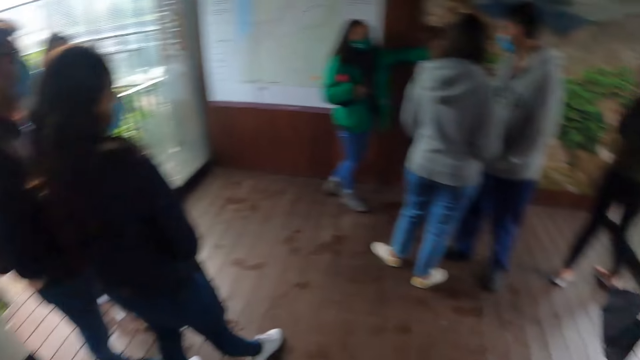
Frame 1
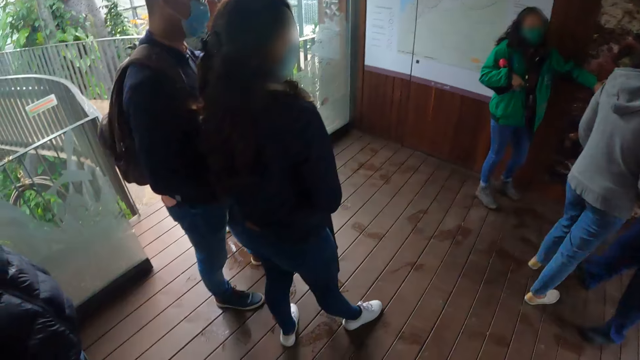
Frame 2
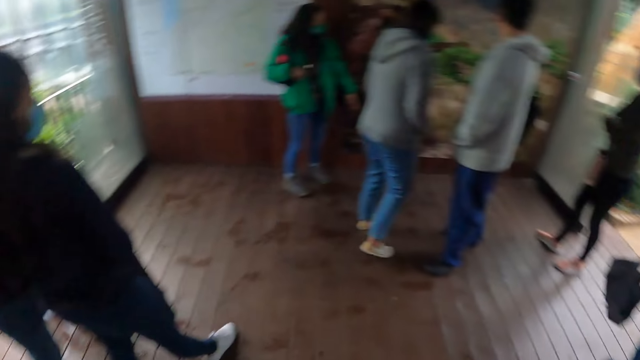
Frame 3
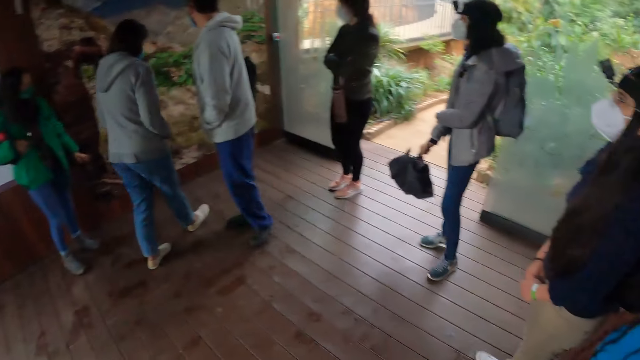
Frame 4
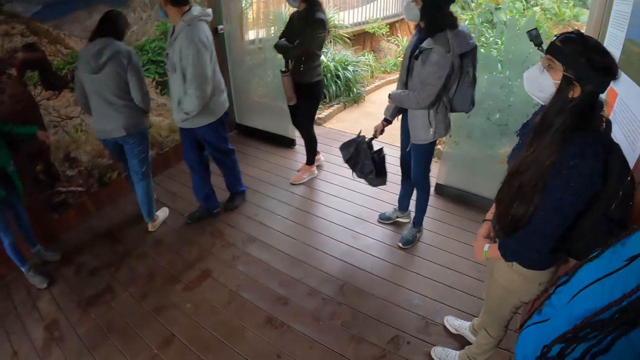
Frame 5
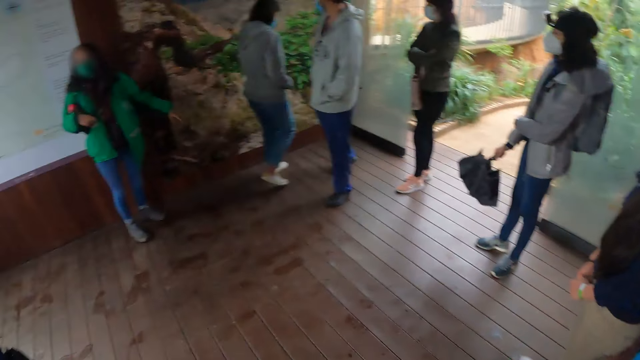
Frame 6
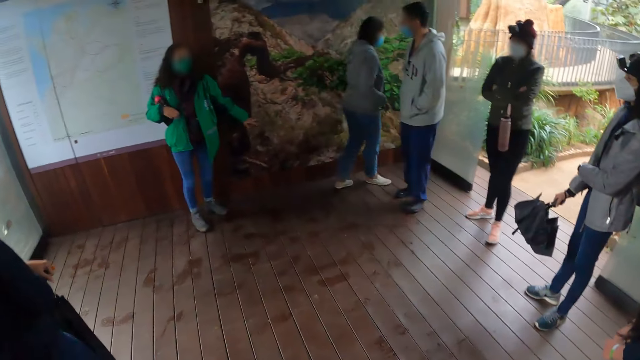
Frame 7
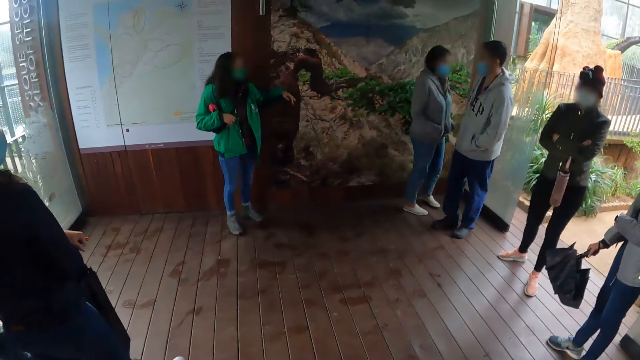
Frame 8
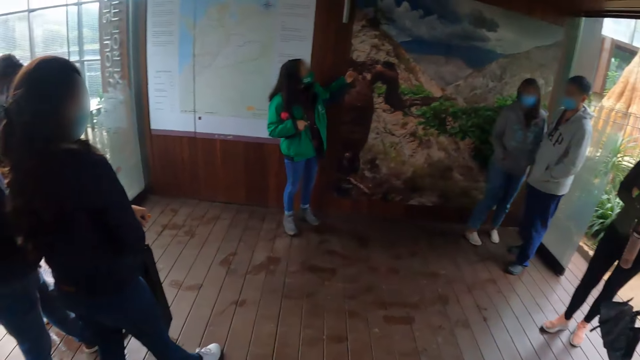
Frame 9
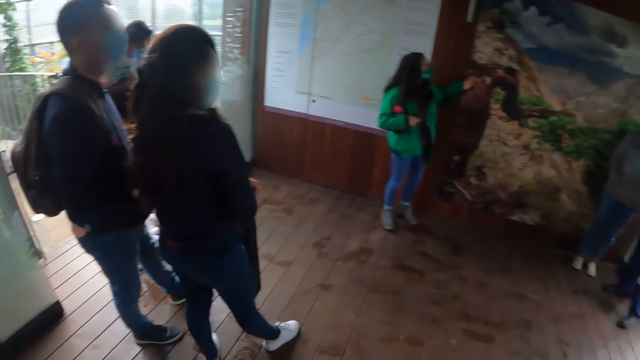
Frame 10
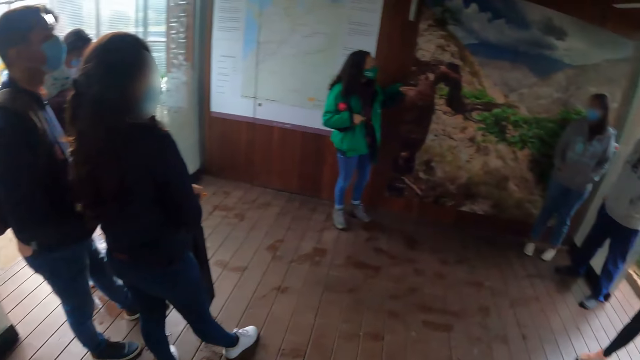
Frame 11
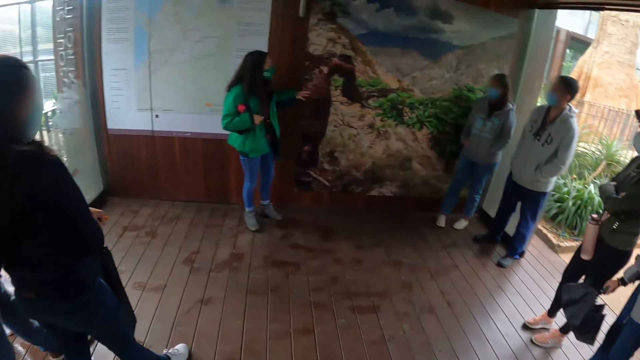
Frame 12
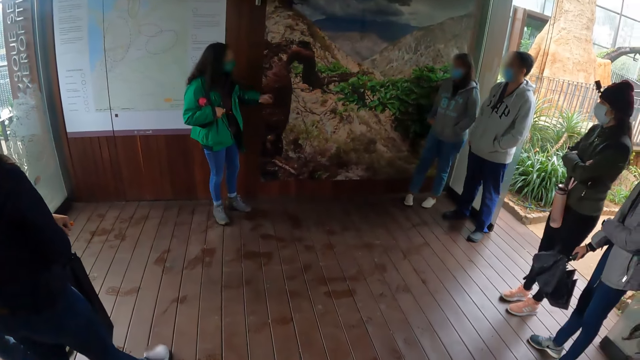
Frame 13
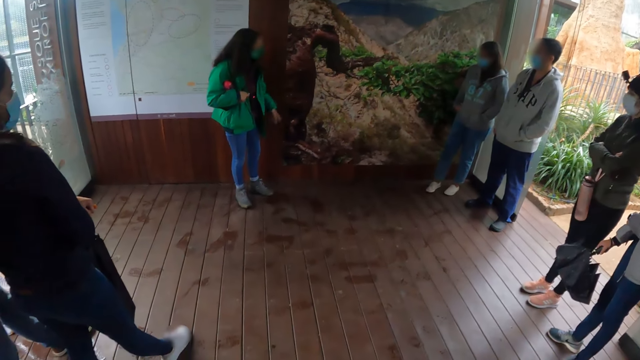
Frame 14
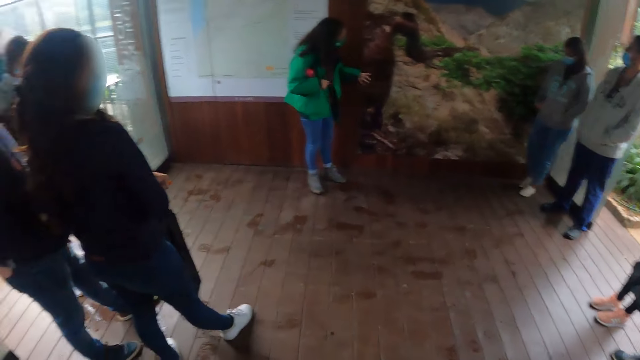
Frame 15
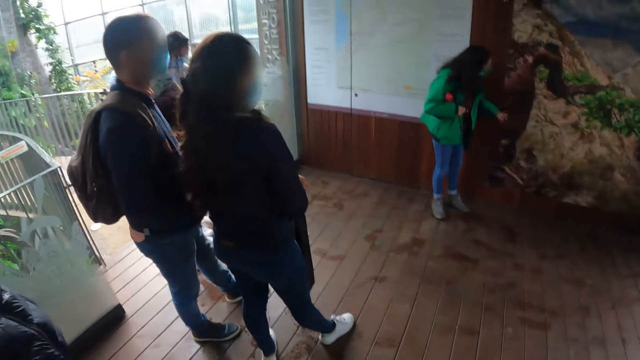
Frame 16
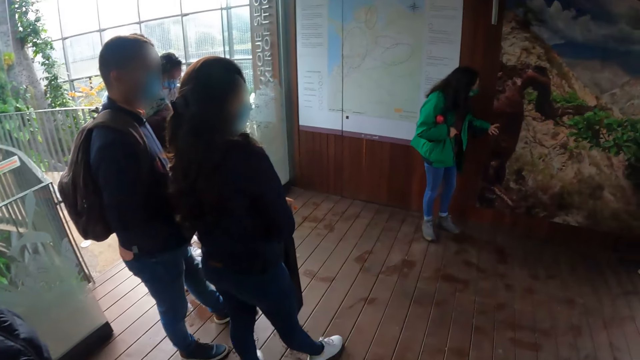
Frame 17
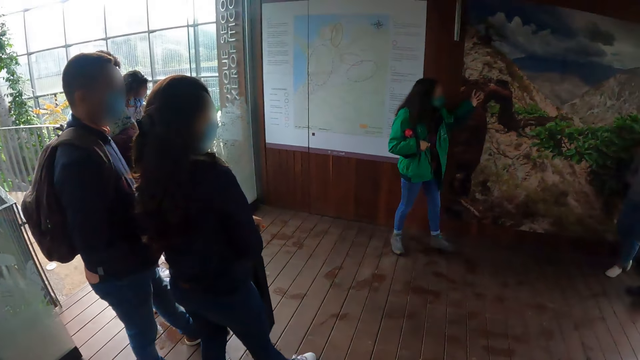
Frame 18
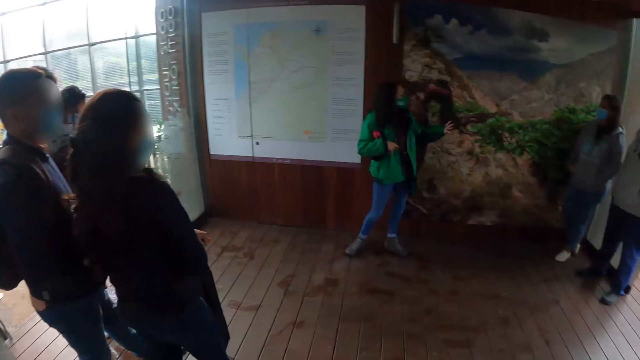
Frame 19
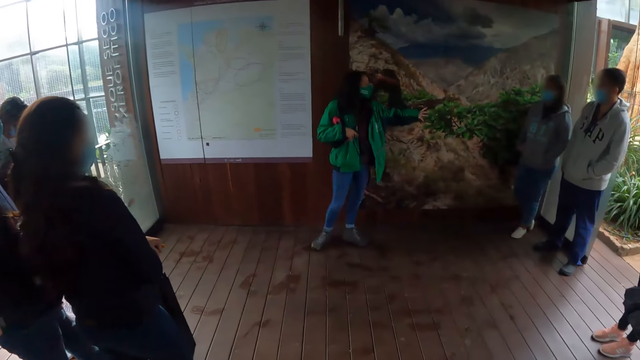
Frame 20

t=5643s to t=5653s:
The camera wearer looks around. The instructor demonstrates a chart. The instructor places her left hand on a painting on the wall and interacts with the camera wearer and the group of people.

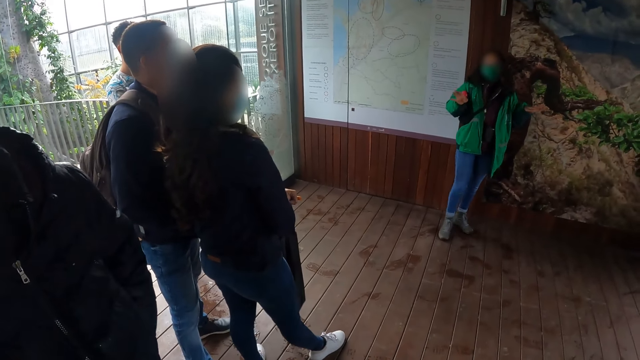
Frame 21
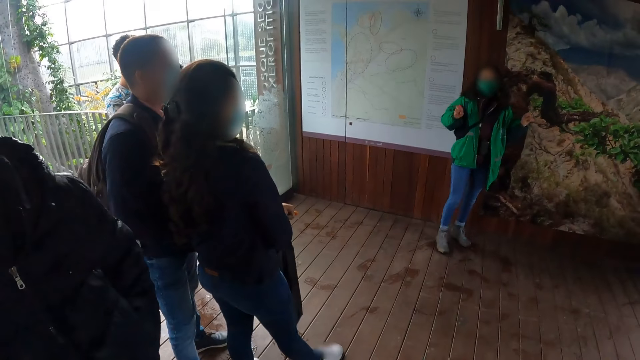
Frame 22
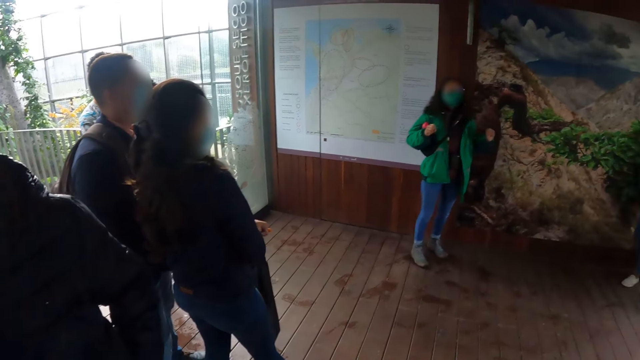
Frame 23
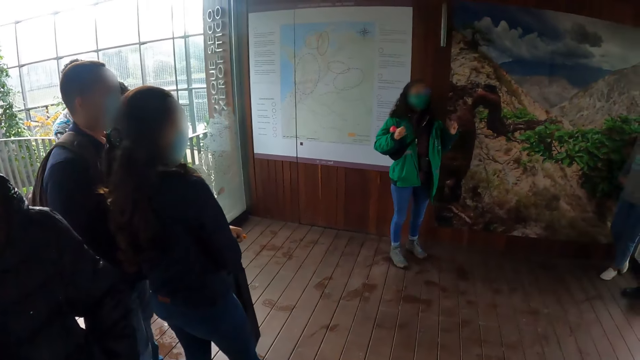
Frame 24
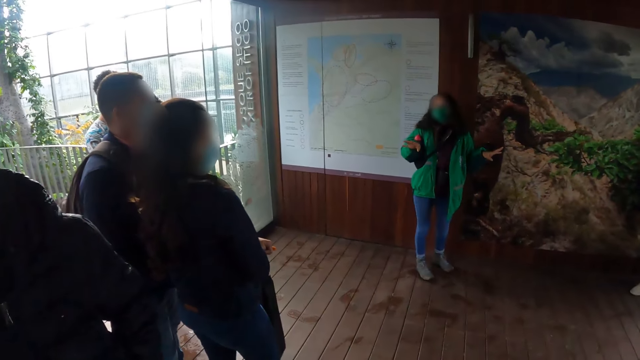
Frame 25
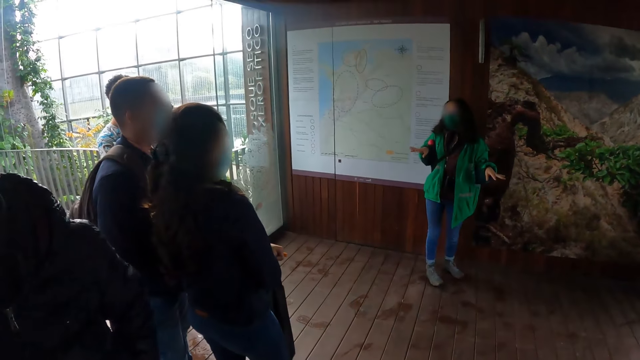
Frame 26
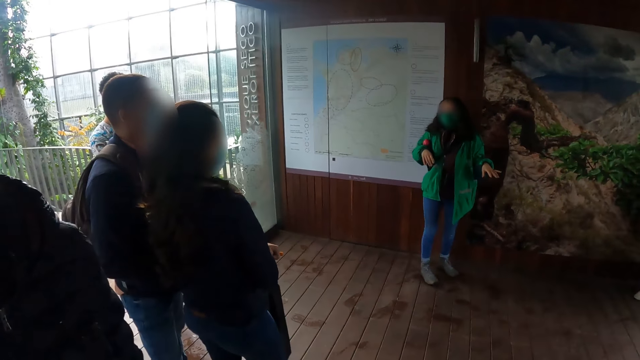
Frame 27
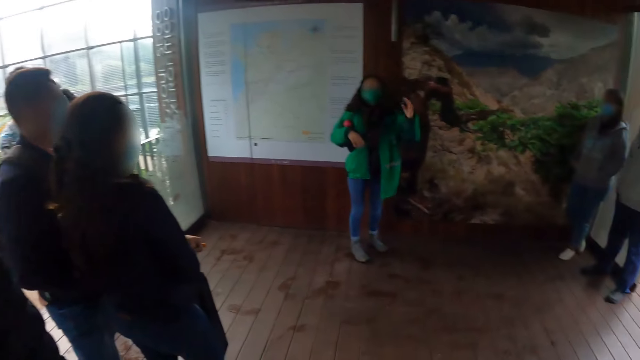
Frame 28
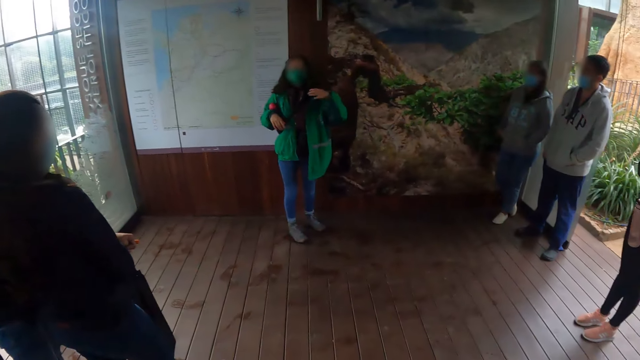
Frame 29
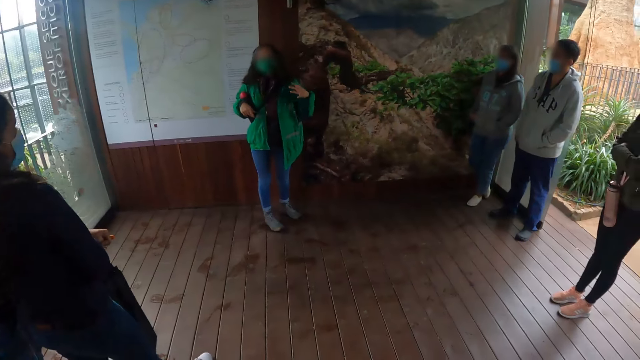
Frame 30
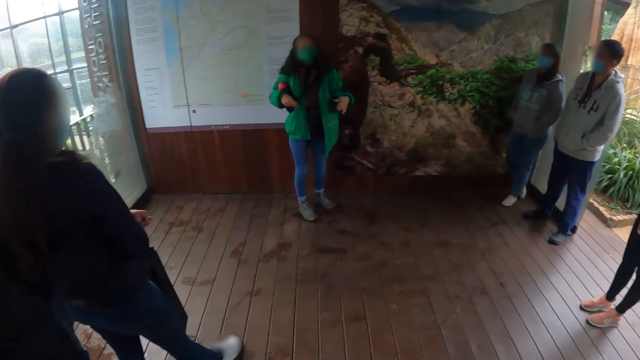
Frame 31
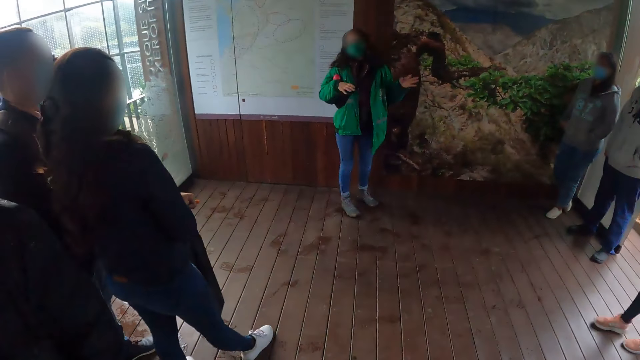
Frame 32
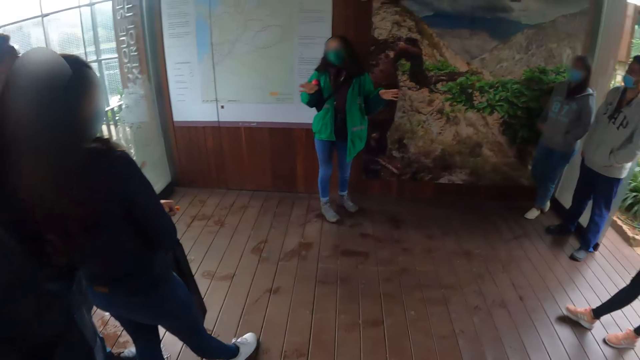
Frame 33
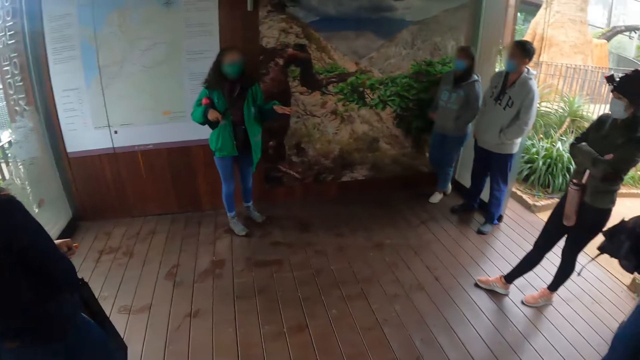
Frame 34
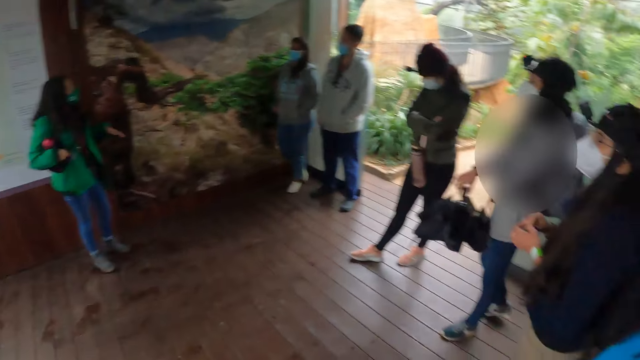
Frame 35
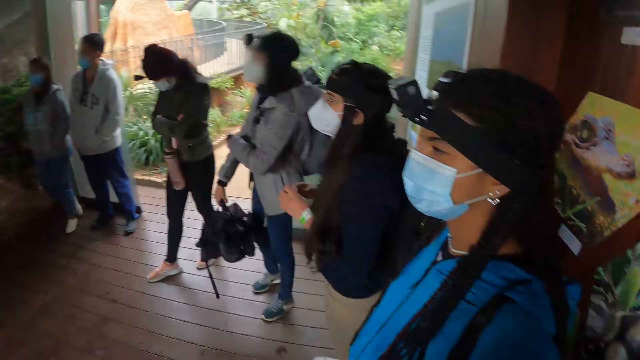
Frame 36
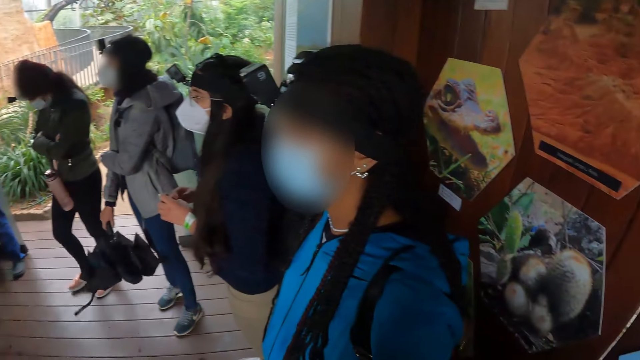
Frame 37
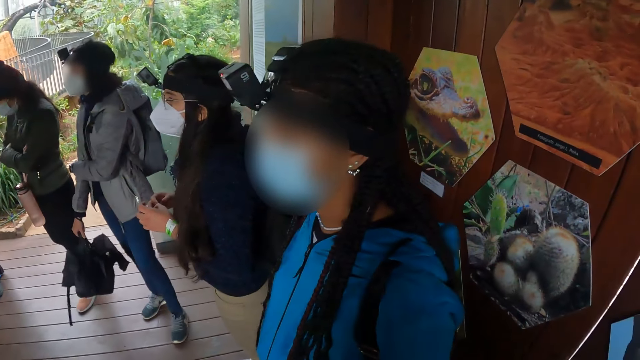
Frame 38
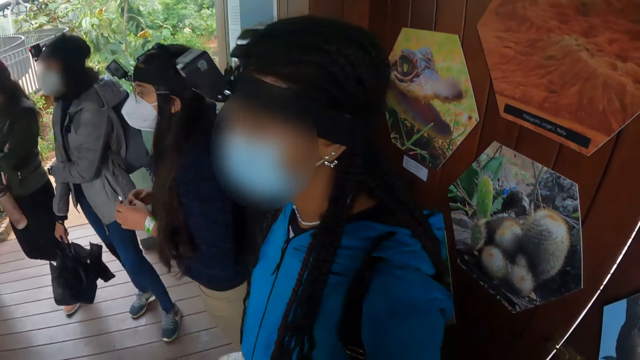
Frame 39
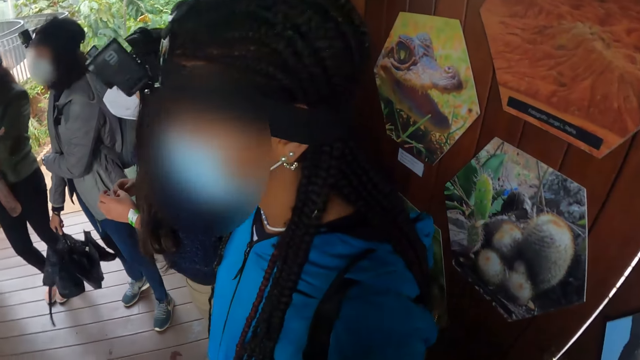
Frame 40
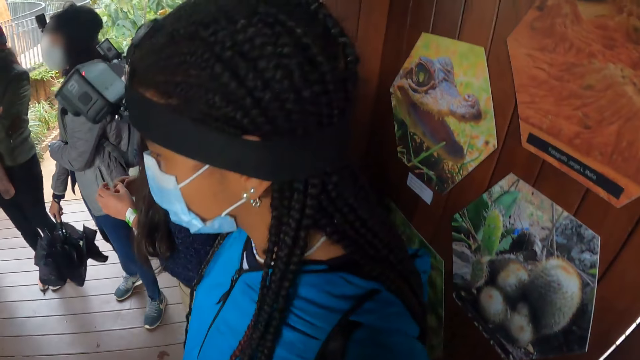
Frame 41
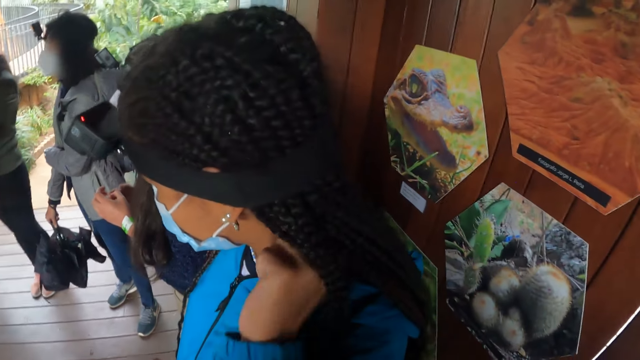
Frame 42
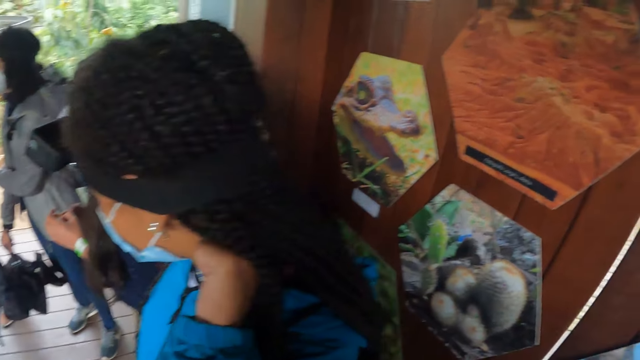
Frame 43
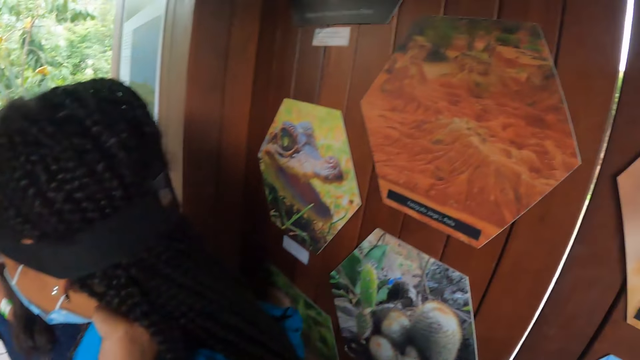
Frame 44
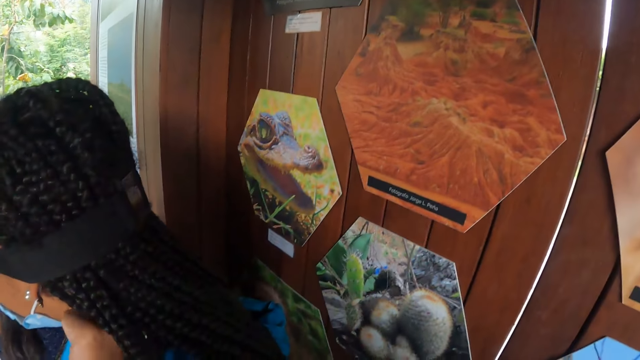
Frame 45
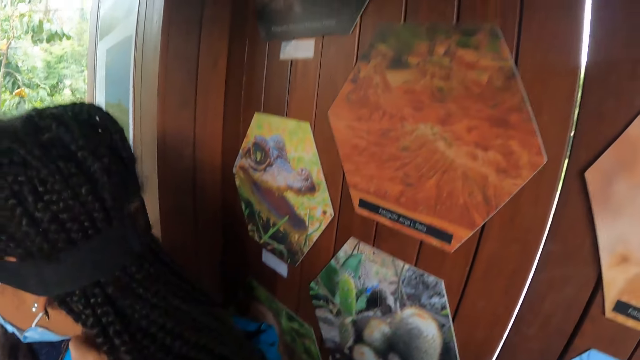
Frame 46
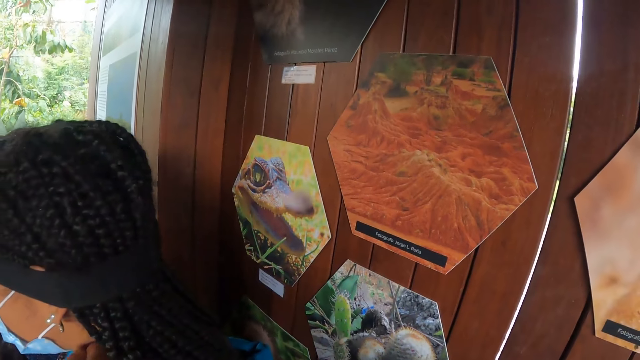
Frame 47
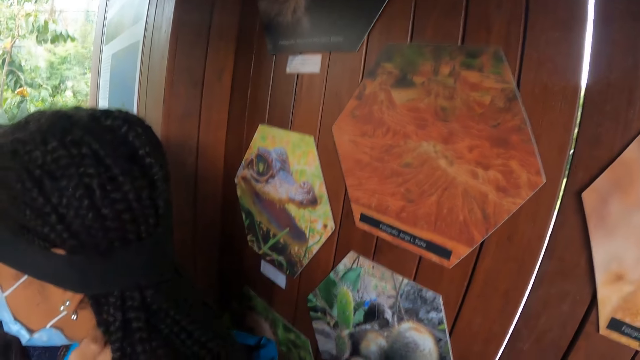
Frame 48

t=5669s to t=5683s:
A person shows hand gestures. The camera wearer looks around. They look at the person. They look at charts on the wall.
